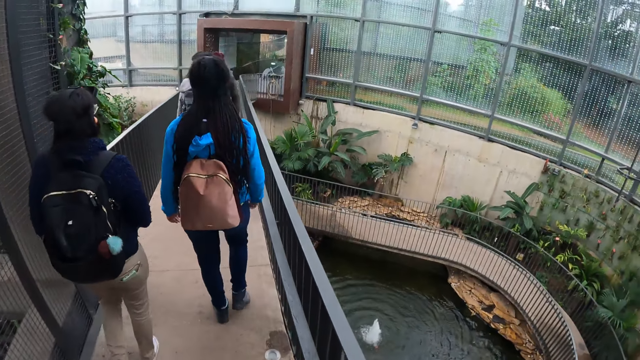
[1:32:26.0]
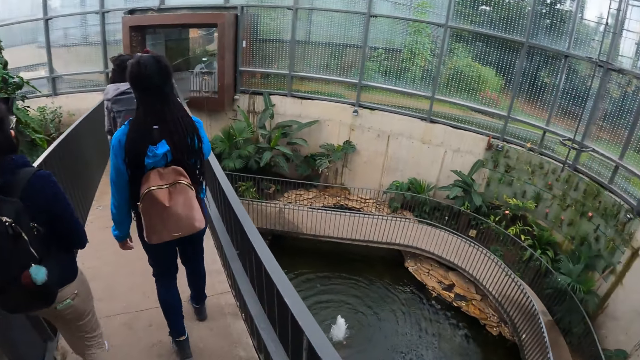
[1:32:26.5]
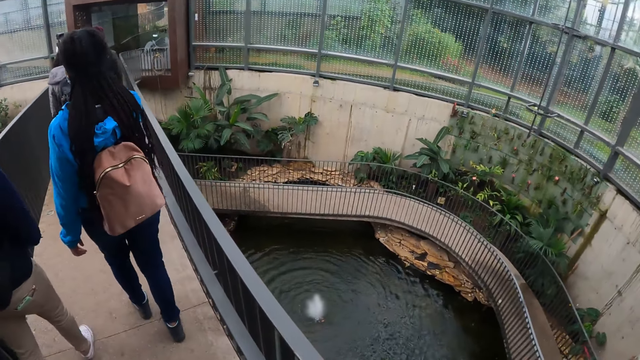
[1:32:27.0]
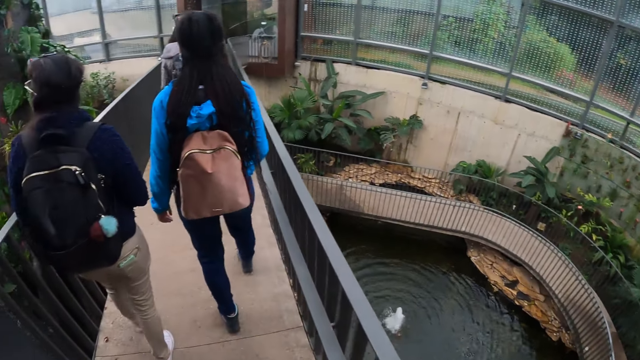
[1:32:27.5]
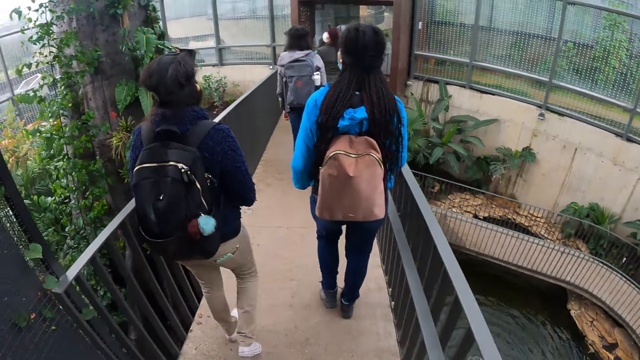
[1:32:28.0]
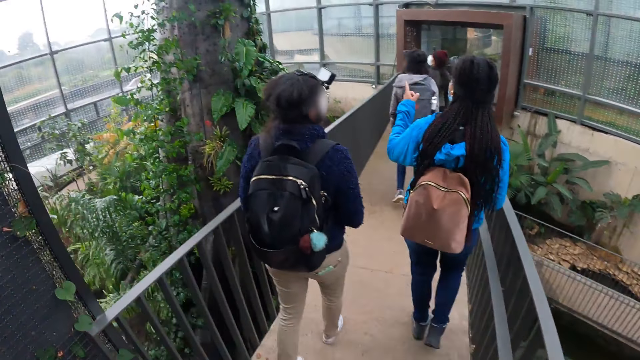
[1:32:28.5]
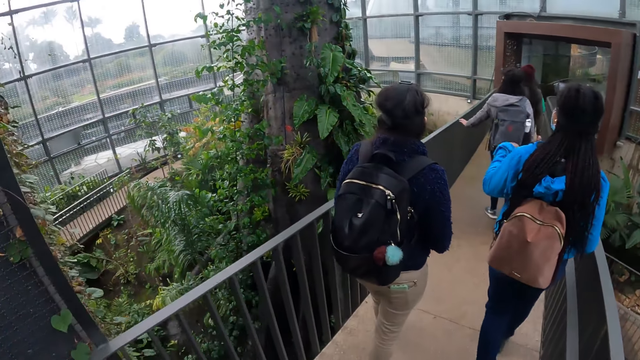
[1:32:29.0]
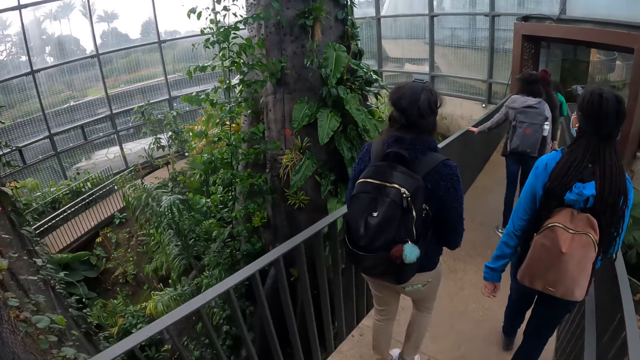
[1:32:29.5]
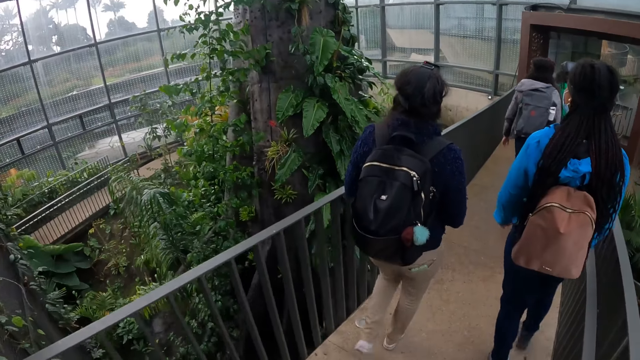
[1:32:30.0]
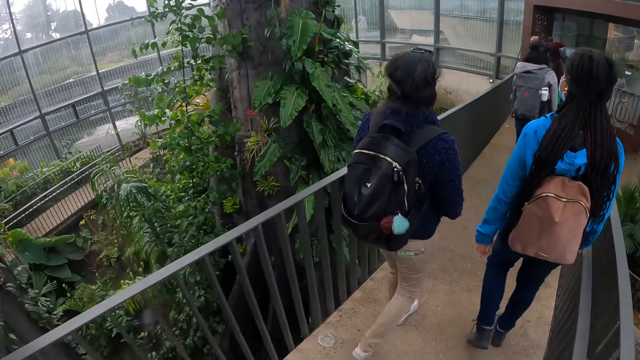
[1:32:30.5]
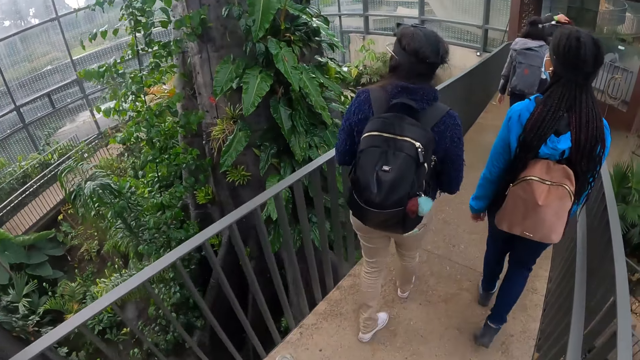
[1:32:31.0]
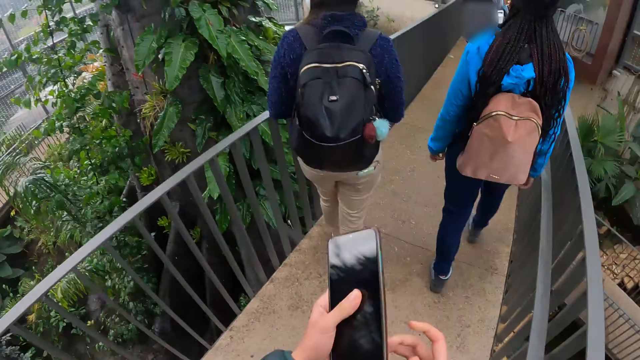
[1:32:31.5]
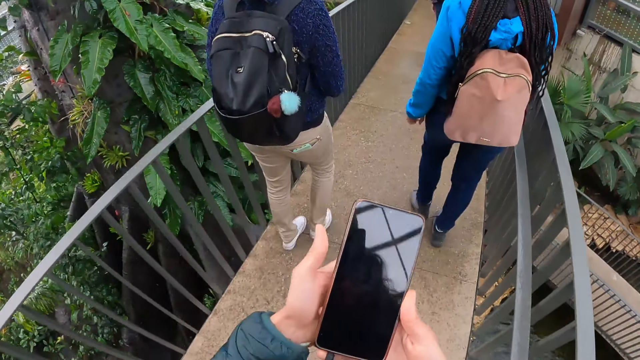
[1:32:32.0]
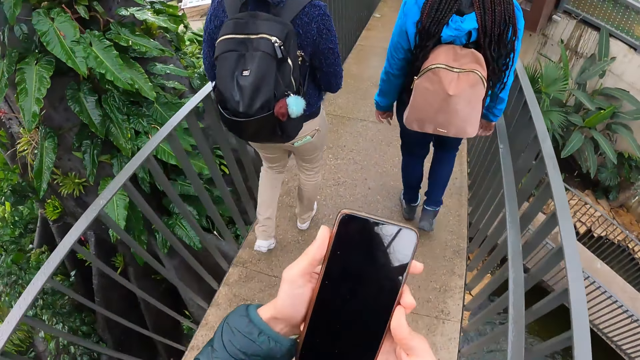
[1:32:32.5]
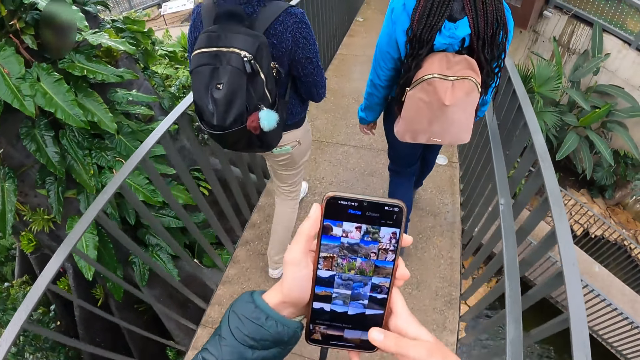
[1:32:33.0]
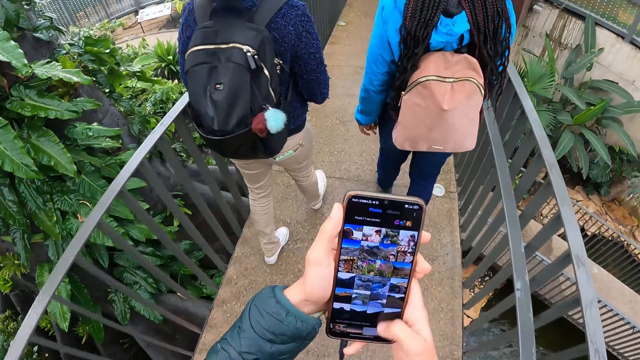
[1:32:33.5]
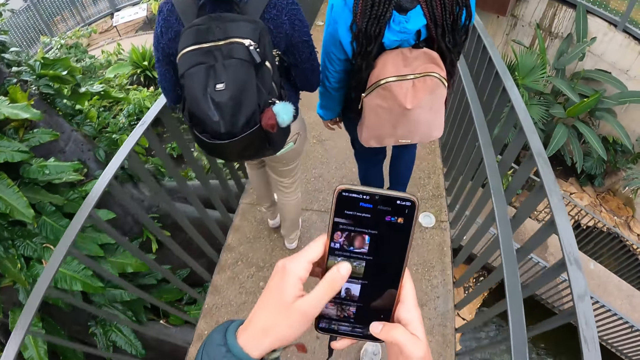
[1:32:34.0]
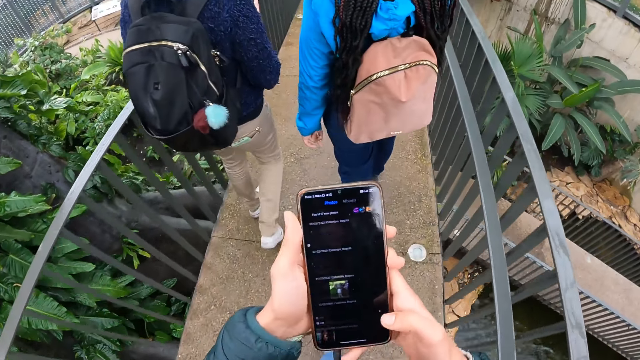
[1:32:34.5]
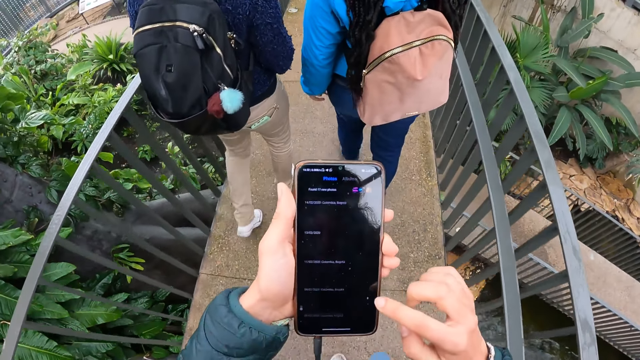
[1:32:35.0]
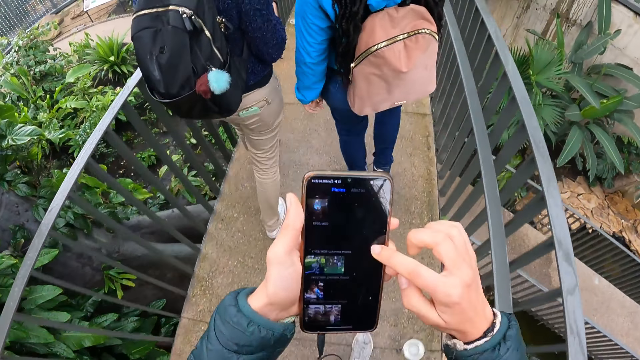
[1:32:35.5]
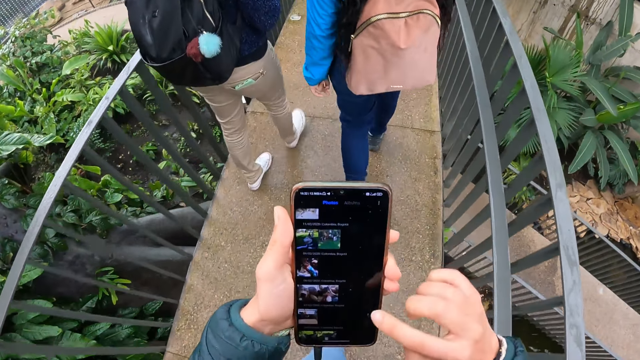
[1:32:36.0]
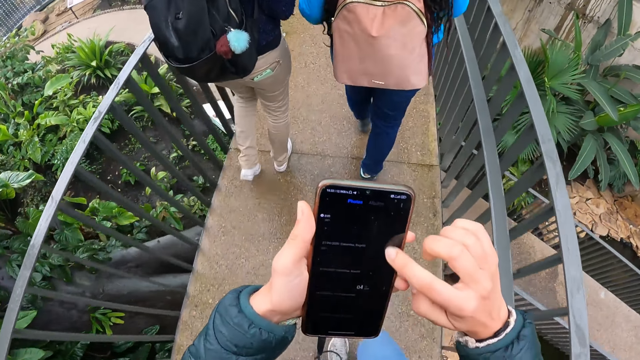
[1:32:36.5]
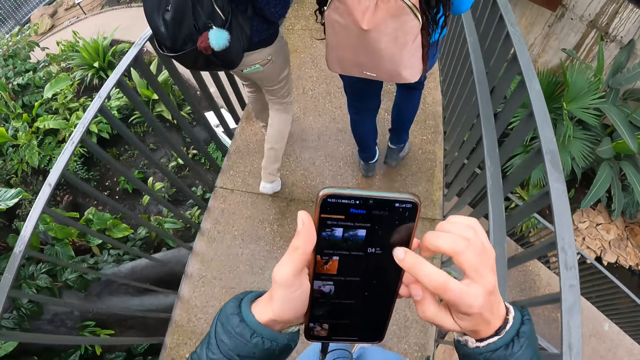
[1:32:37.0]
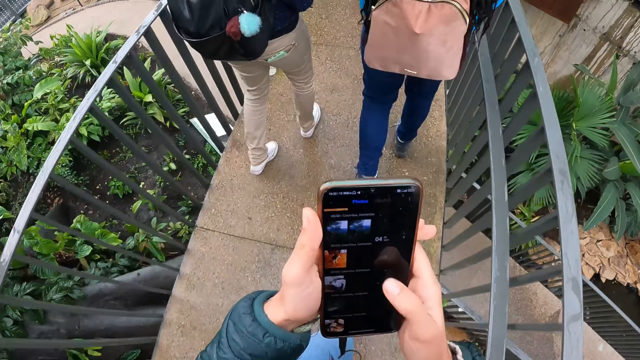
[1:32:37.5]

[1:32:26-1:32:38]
The camera wearer holds a phone with both hands. They take out the phone. They operate the phone with both hands.

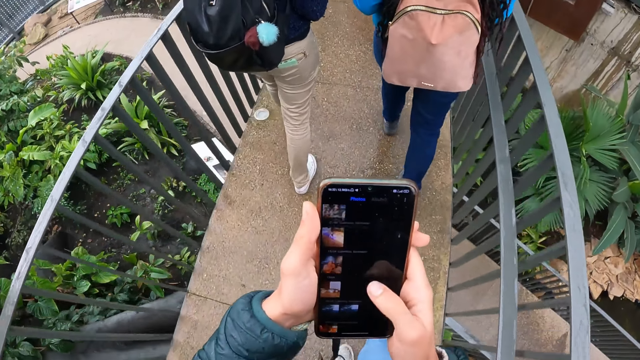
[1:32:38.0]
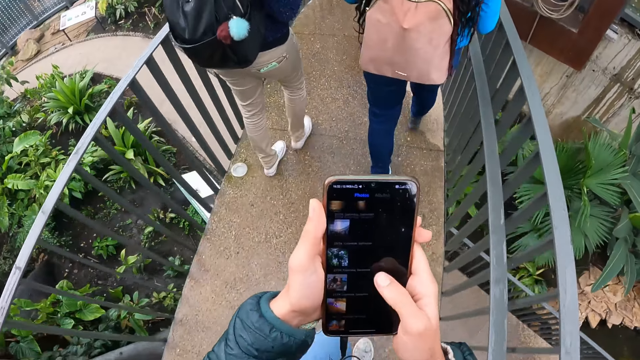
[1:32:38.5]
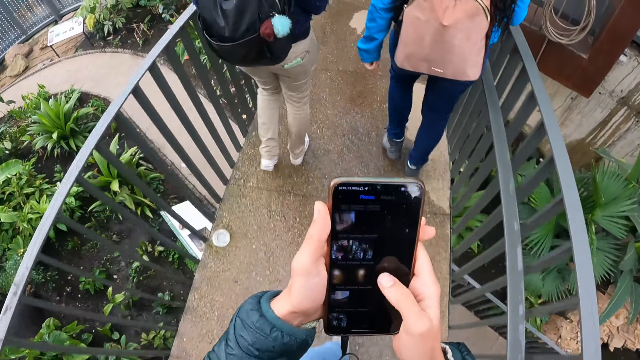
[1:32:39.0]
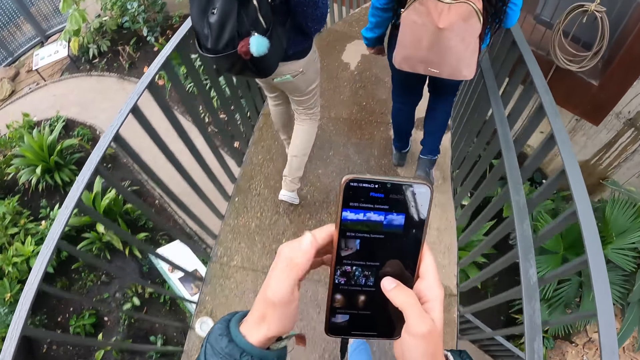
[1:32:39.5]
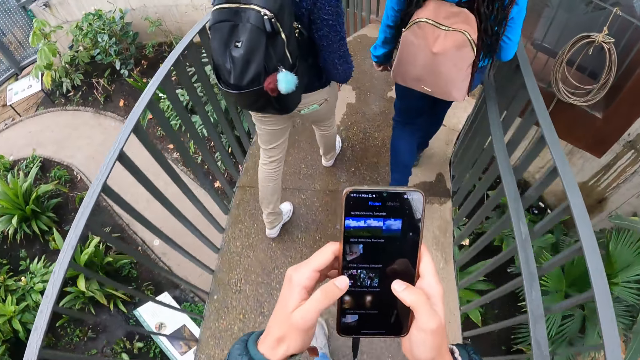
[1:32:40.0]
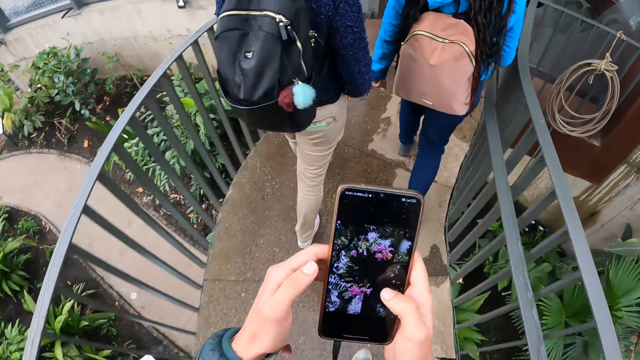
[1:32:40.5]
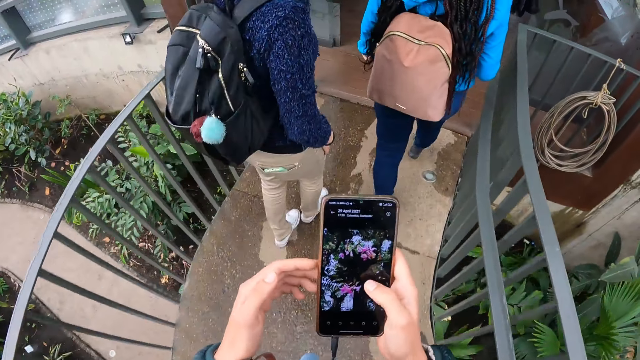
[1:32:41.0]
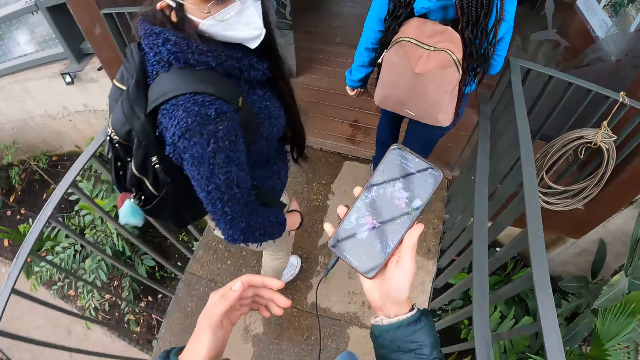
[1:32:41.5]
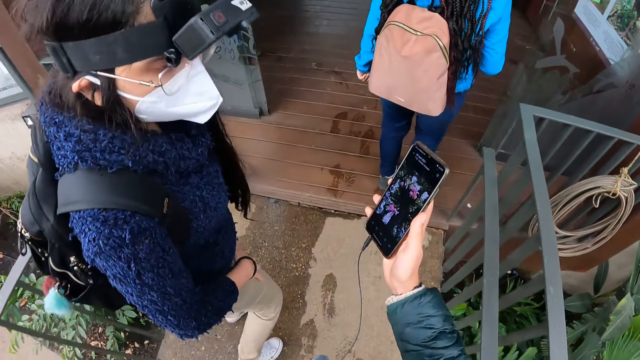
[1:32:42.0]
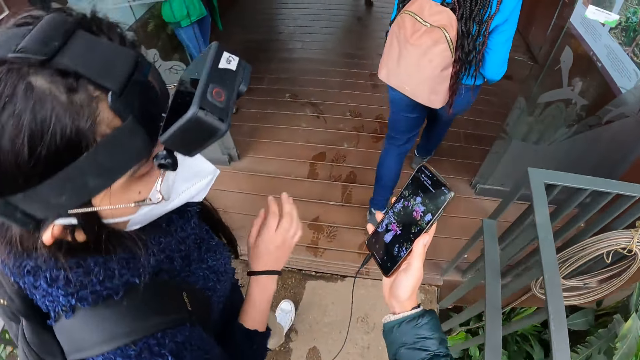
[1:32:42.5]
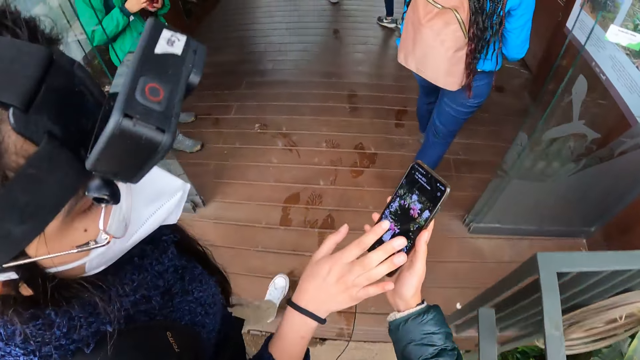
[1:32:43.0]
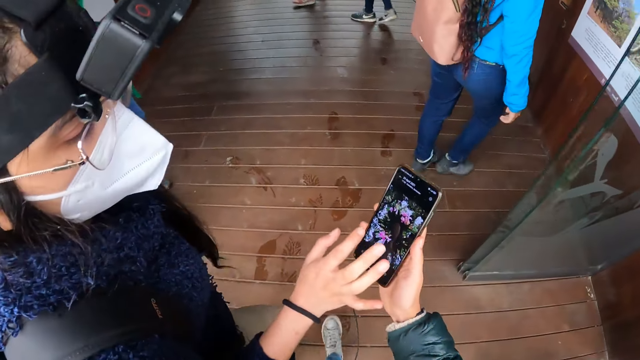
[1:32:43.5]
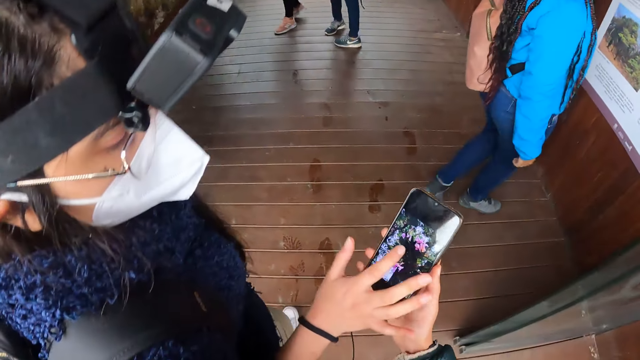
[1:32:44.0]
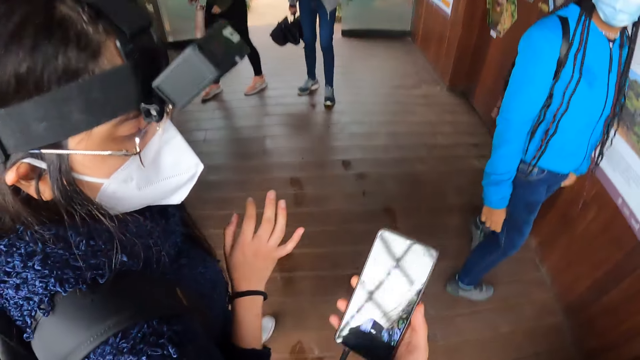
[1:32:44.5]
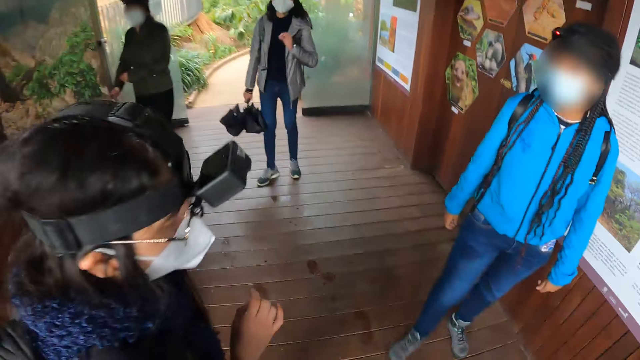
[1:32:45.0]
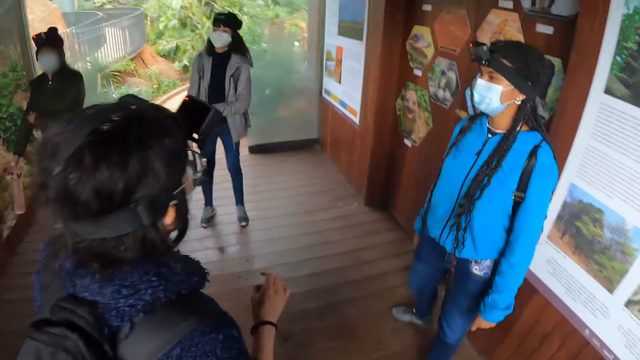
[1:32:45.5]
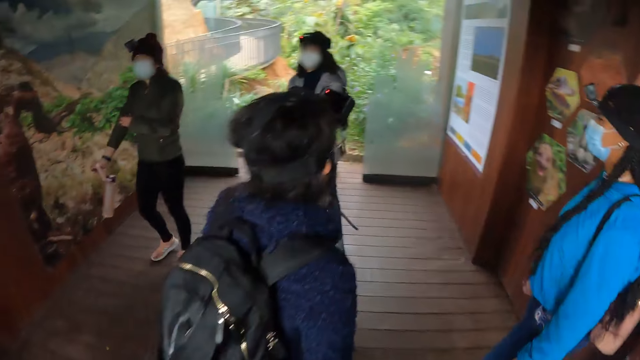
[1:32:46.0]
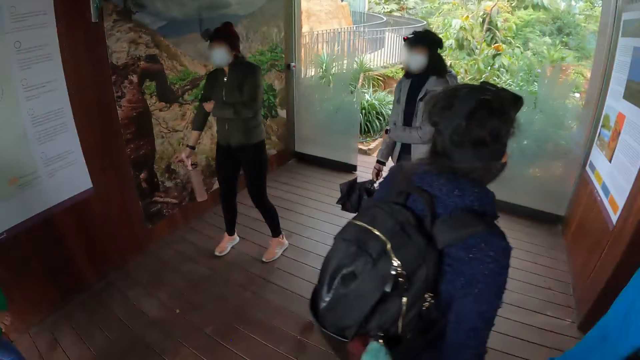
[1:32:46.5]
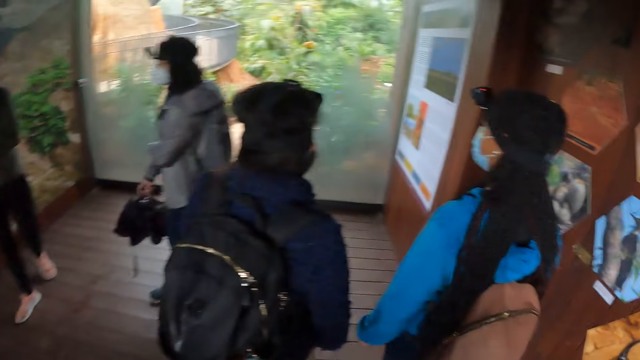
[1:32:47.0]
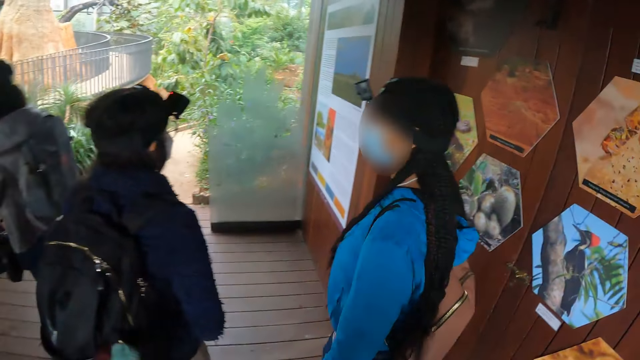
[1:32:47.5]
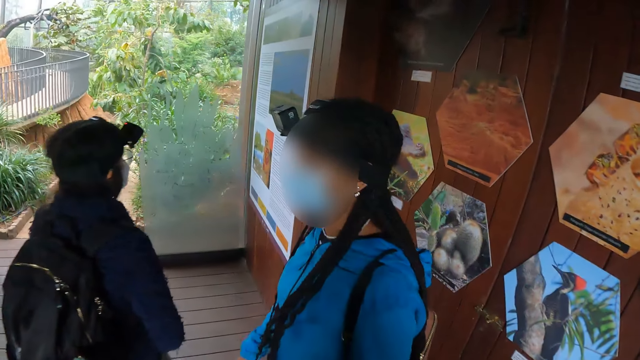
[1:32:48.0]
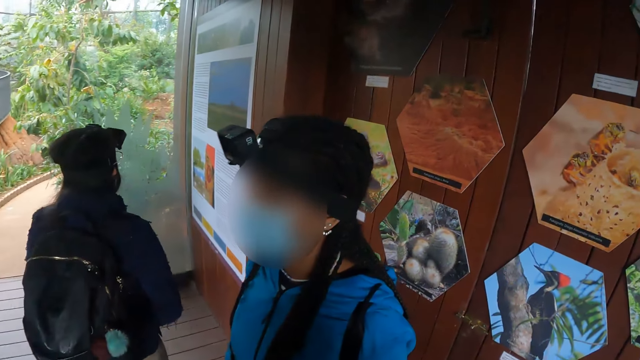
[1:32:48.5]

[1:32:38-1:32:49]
The camera wearer holds the phone with her right hand. She interacts with the woman. She shows the woman a picture on the phone. The woman operates the phone with her right hand. The camera wearer walks around.
